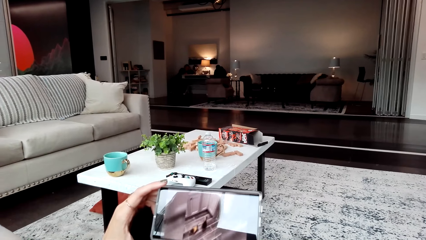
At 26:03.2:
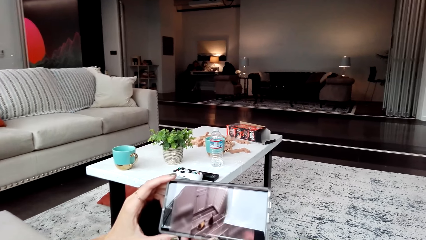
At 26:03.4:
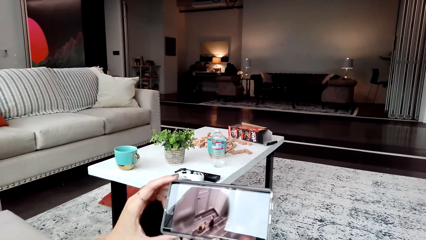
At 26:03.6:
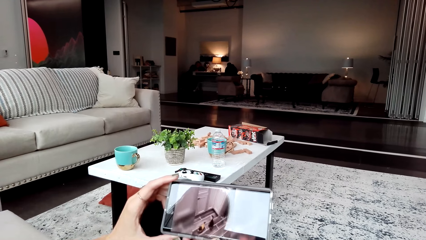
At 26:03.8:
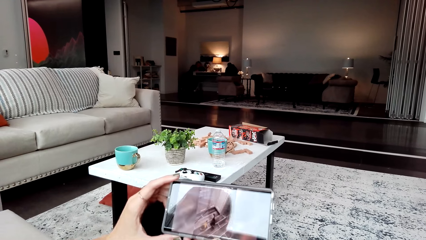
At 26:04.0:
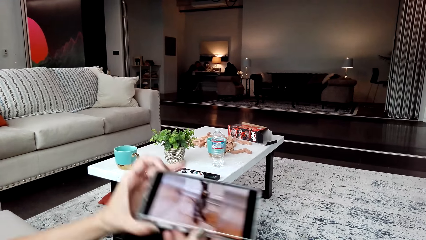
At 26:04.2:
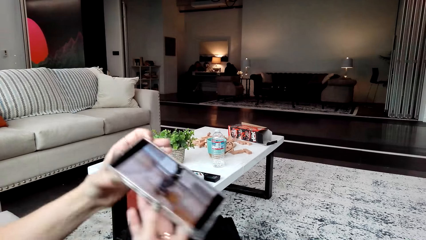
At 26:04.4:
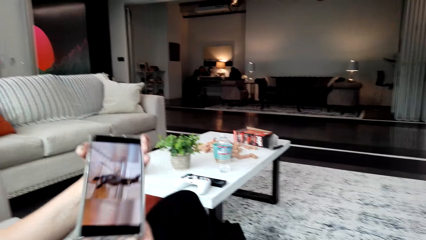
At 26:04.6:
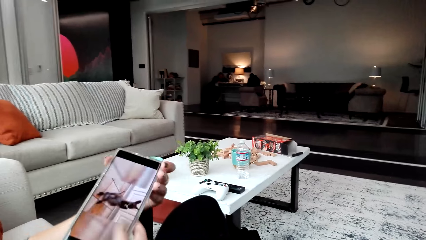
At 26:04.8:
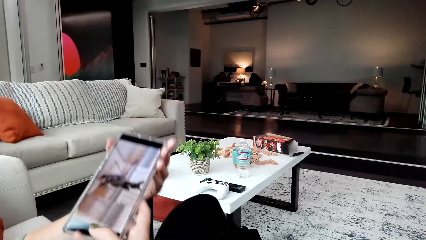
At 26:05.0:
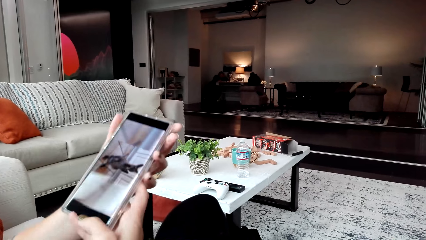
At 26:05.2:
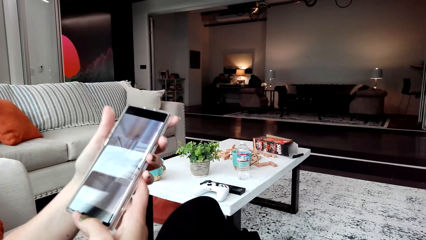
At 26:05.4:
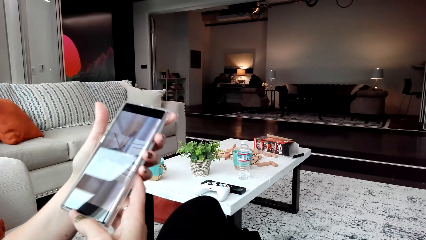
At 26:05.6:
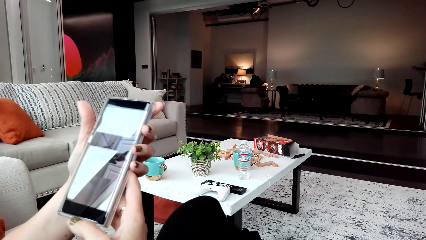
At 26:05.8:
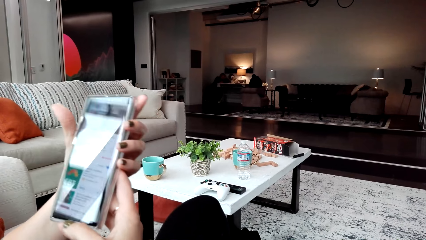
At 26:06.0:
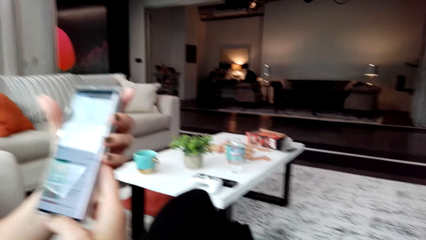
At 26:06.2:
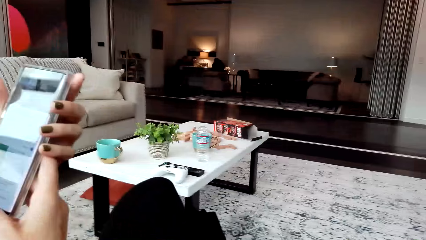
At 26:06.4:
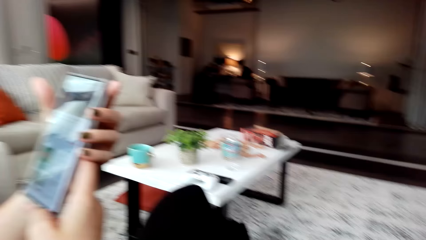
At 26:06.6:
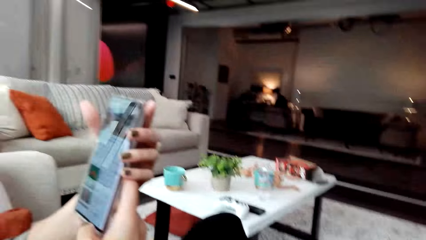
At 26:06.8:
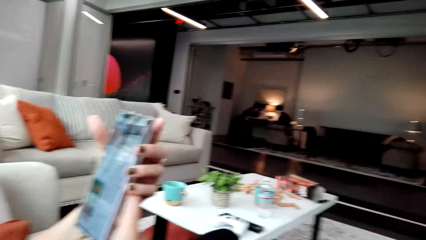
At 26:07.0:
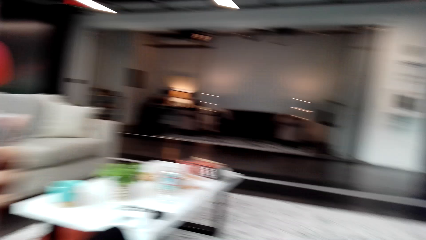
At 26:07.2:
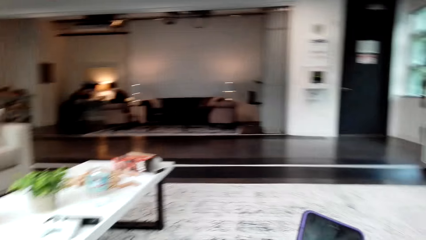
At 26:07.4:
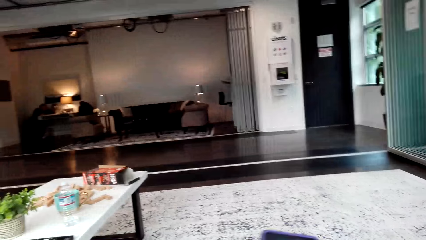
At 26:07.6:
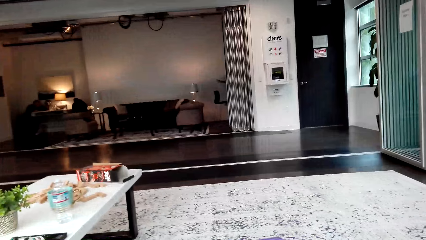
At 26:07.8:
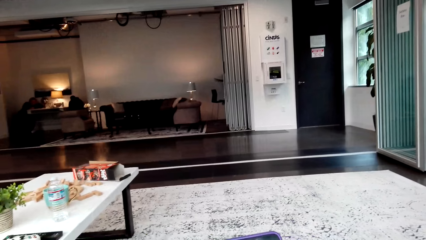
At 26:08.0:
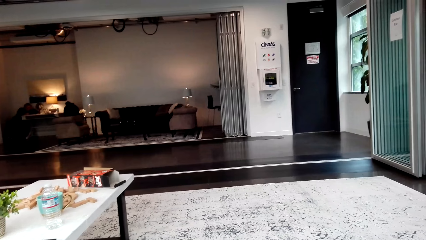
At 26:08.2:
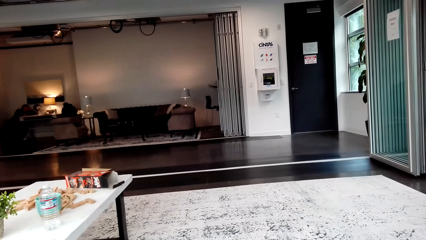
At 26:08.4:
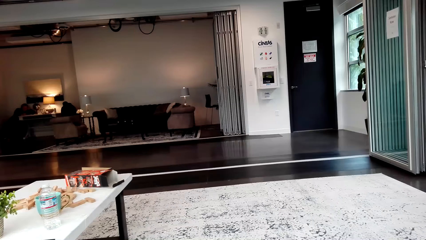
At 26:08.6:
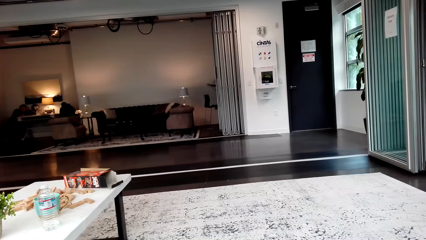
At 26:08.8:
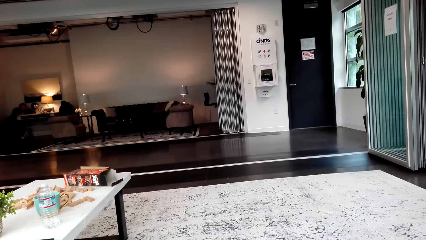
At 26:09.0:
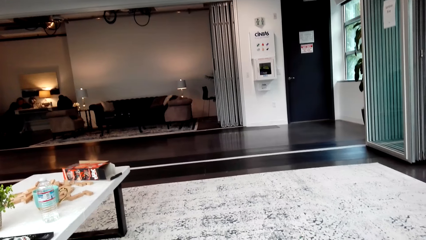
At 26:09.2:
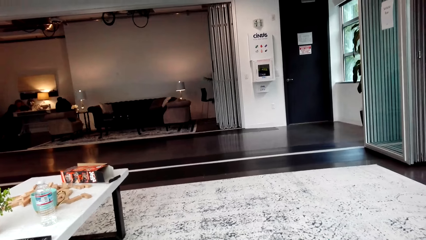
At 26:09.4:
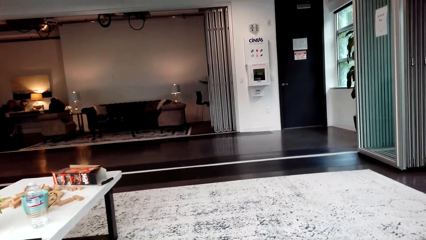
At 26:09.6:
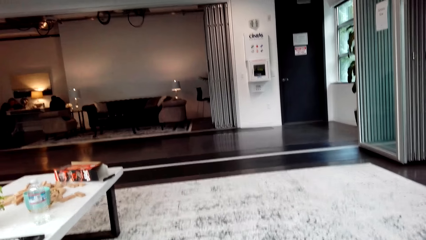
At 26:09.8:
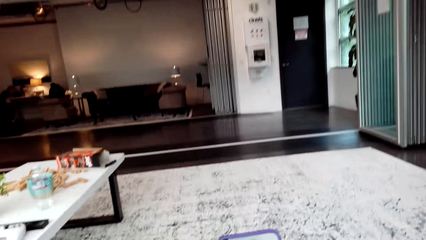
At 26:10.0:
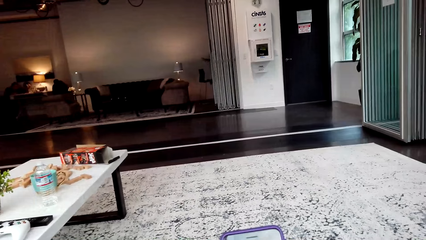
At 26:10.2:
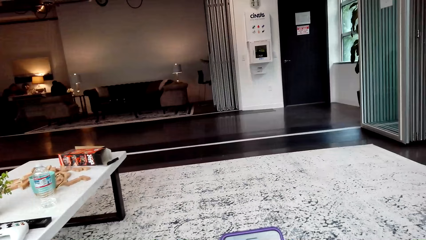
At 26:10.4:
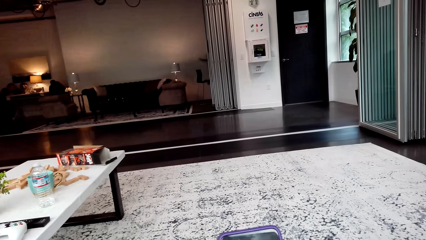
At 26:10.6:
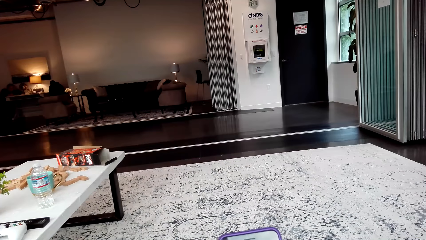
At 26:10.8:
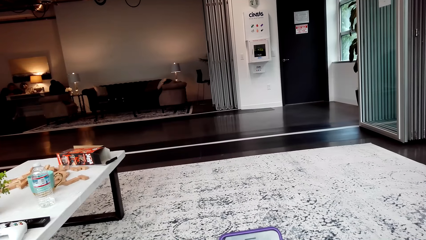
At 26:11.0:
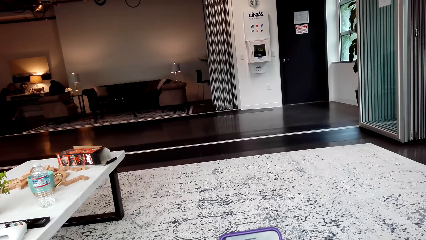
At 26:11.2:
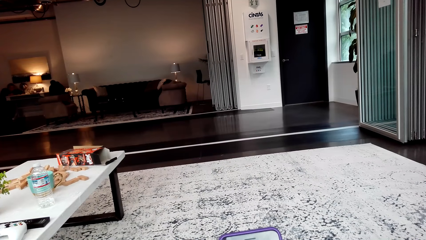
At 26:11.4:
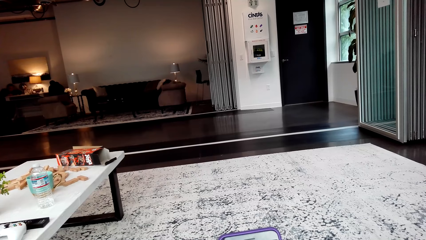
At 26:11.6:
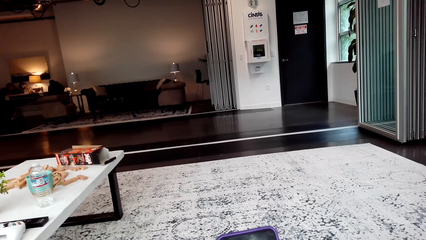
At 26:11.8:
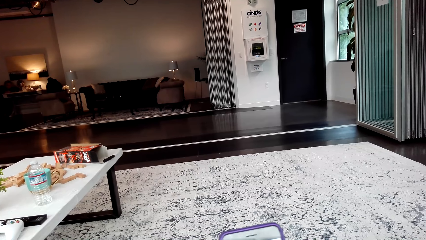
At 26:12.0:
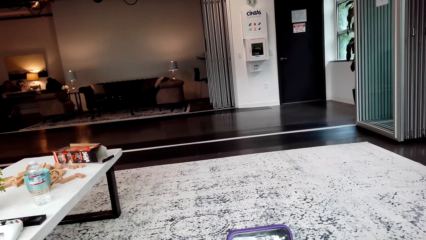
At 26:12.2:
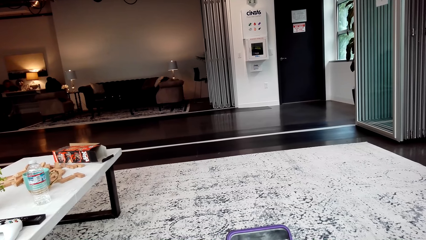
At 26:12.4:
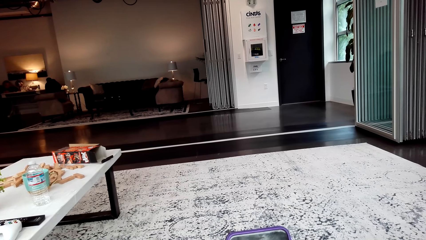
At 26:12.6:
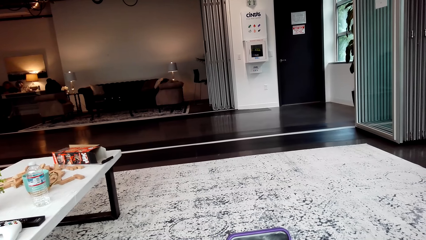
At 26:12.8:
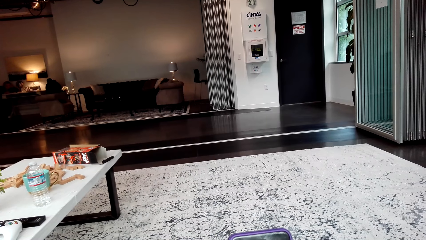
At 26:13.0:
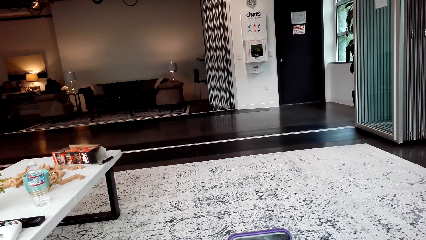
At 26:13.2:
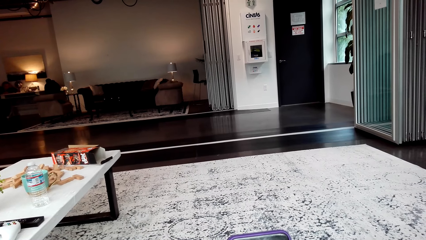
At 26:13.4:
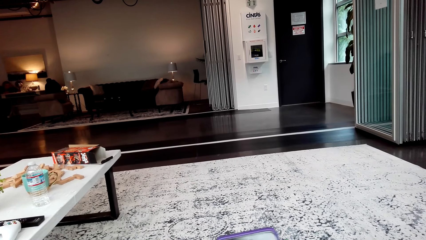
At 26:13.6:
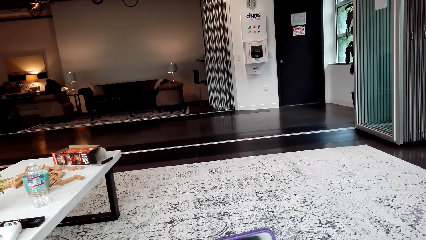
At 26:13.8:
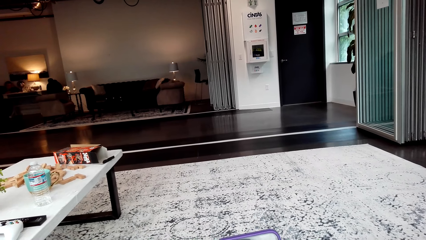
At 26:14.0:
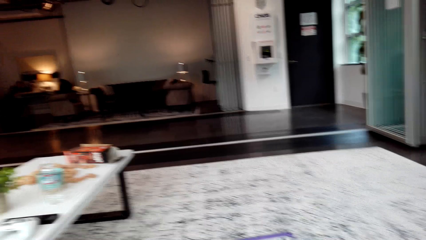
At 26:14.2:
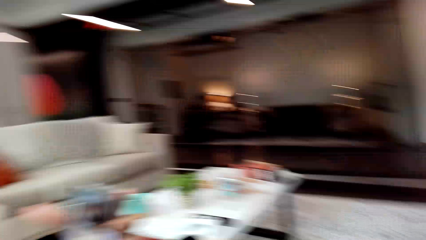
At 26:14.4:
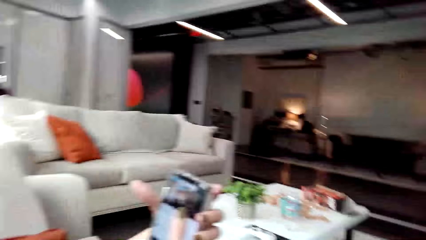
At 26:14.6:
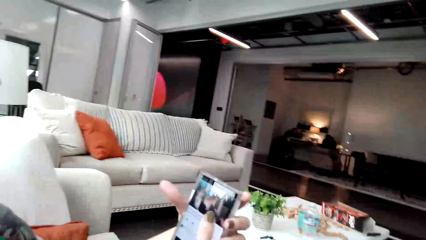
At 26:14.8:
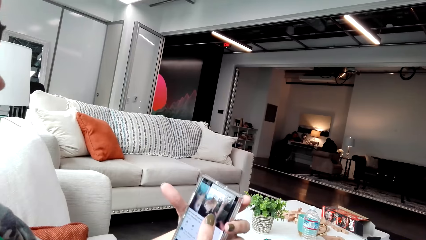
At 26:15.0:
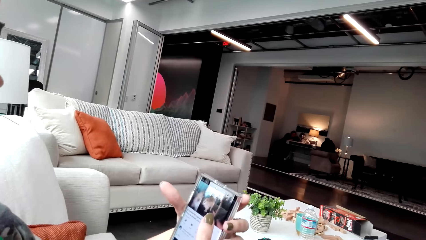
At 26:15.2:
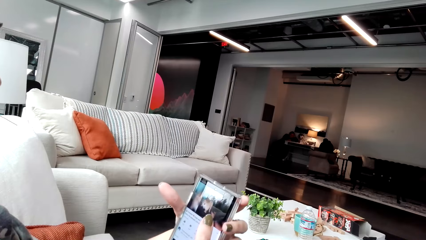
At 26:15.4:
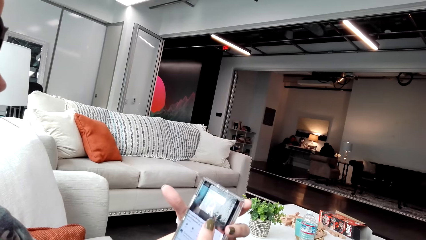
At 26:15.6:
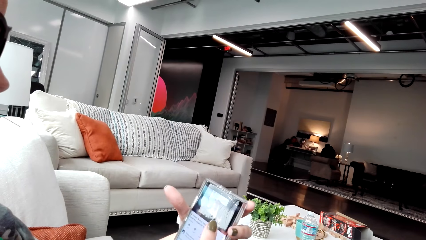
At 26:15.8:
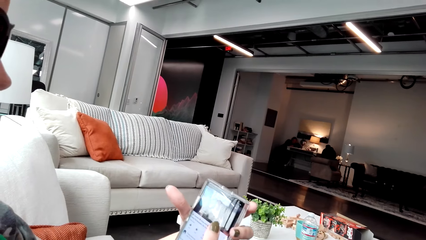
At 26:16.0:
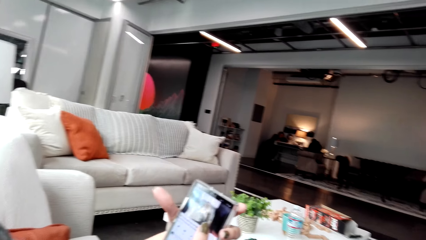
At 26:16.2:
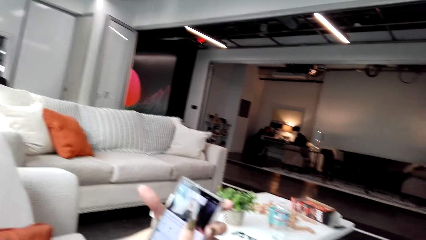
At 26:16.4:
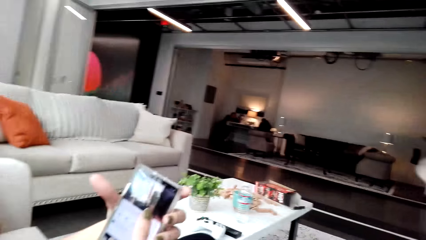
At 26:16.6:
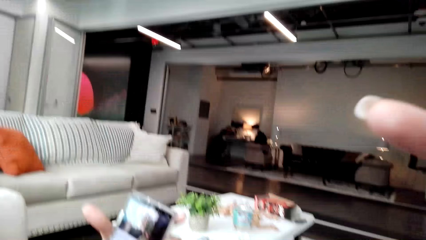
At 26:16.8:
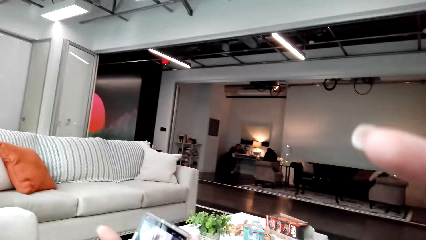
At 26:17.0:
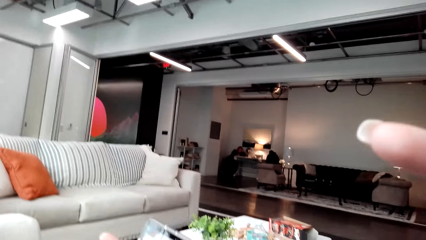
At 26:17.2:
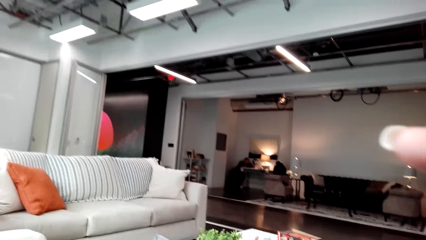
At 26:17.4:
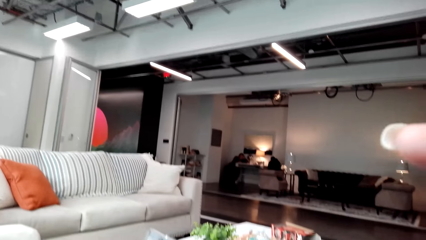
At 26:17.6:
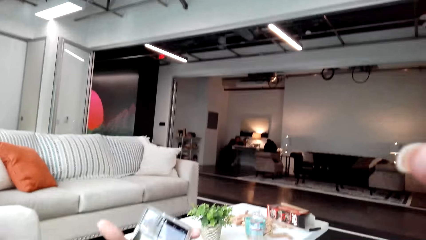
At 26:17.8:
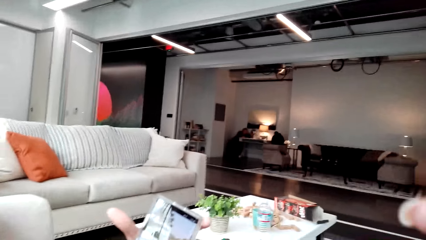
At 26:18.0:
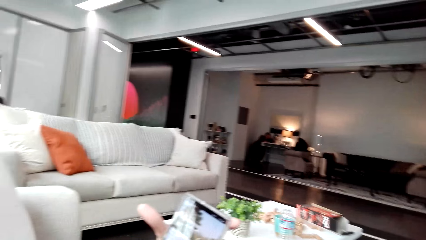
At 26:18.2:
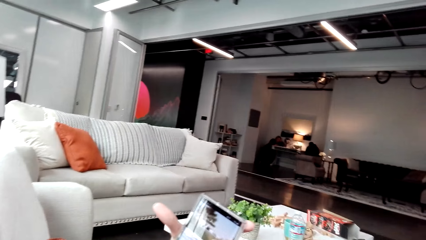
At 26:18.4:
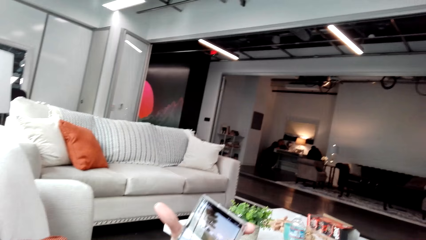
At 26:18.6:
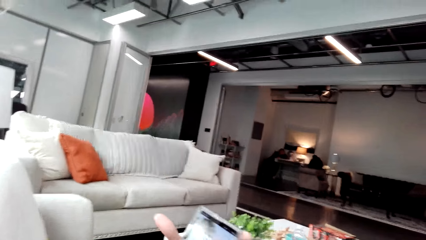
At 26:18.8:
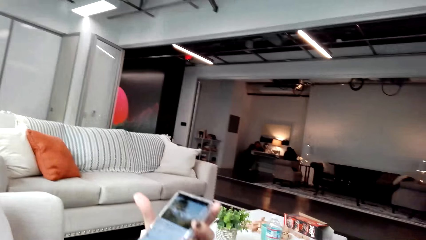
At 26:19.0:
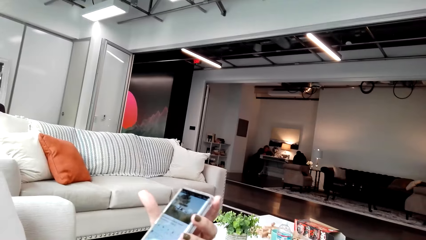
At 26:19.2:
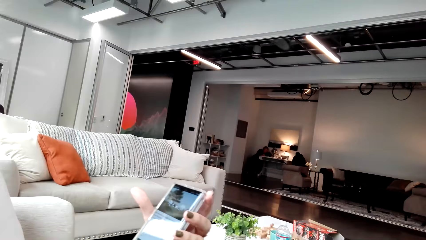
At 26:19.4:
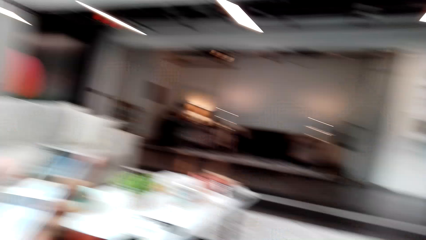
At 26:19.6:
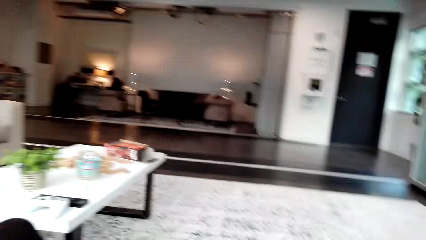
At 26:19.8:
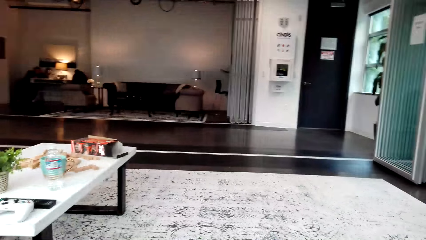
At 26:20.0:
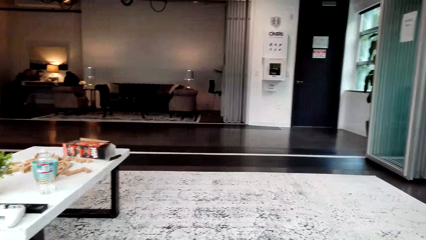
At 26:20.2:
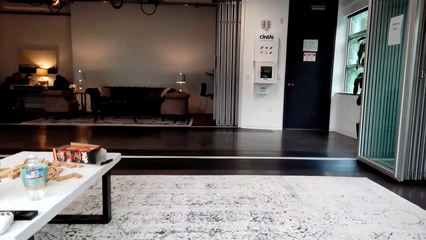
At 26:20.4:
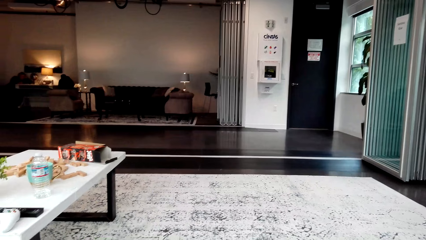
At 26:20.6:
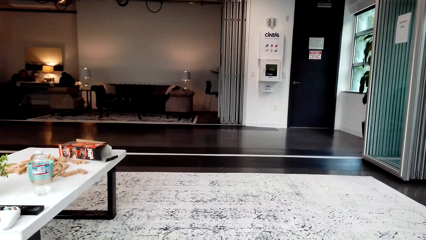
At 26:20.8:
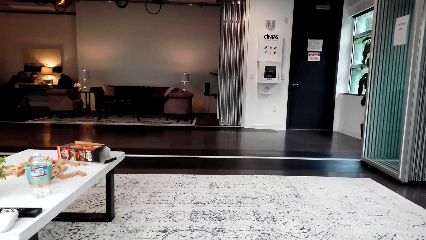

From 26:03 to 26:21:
The camera wearer turns the phone. They look around. They watch the video. They use the phone. They move the hand. They lift the phone.
